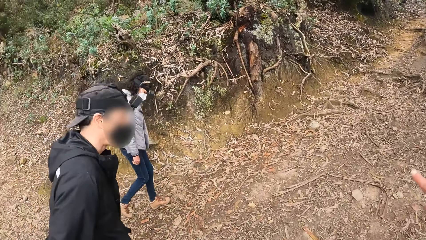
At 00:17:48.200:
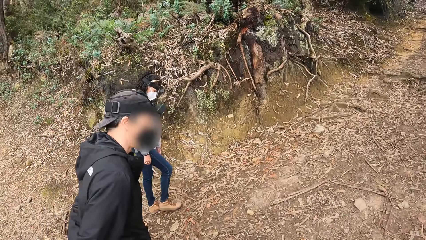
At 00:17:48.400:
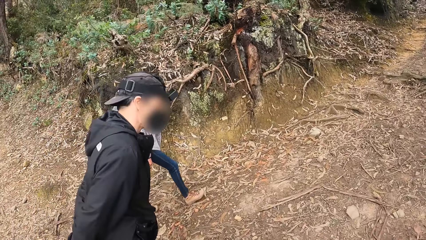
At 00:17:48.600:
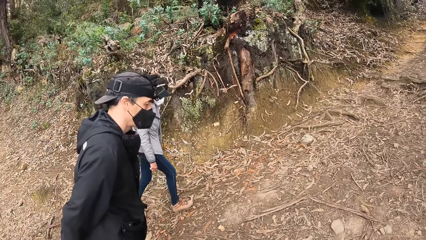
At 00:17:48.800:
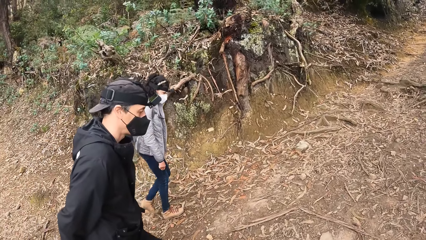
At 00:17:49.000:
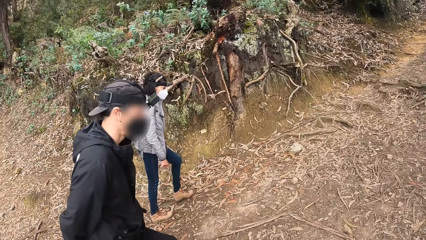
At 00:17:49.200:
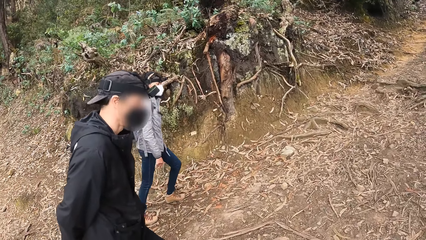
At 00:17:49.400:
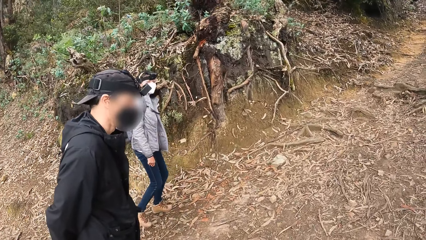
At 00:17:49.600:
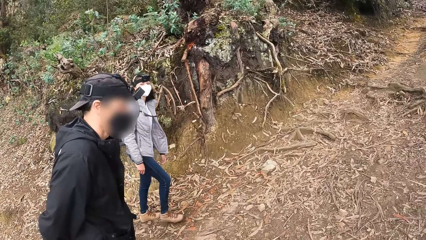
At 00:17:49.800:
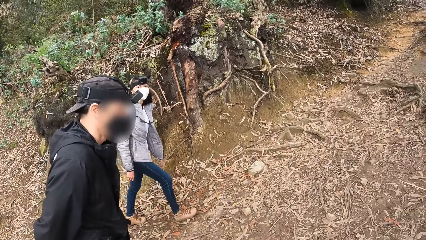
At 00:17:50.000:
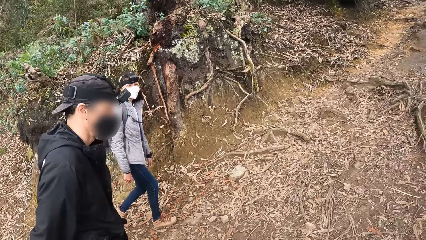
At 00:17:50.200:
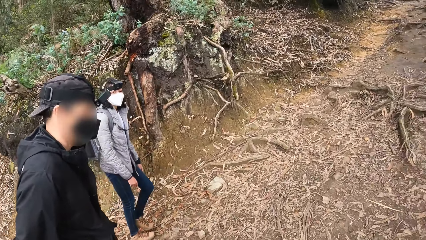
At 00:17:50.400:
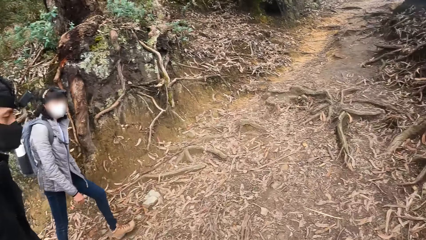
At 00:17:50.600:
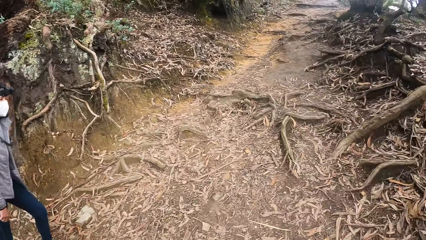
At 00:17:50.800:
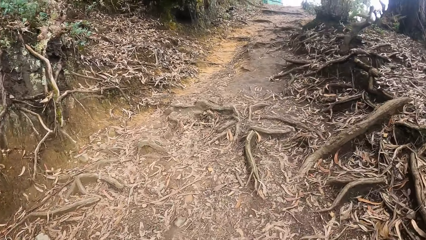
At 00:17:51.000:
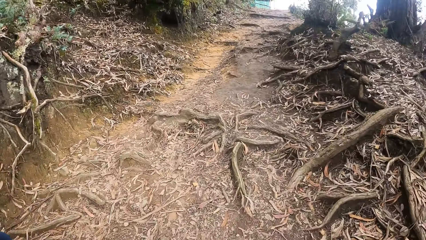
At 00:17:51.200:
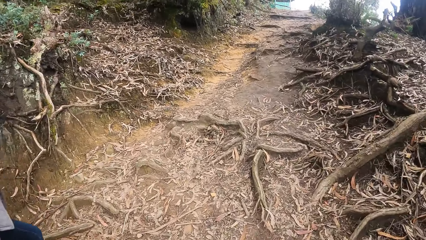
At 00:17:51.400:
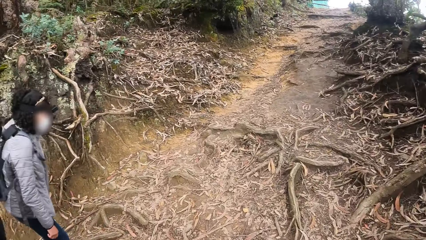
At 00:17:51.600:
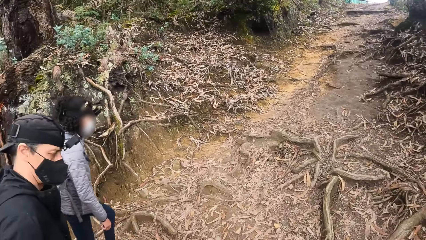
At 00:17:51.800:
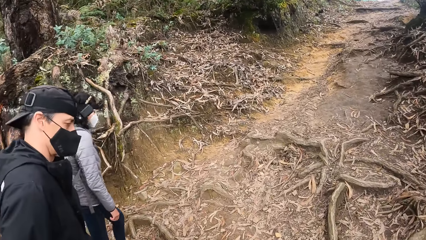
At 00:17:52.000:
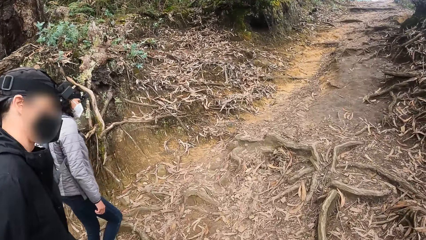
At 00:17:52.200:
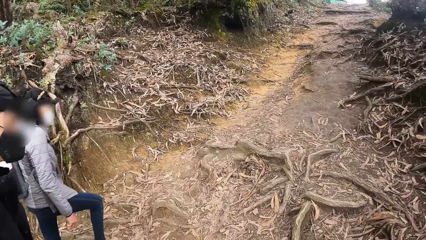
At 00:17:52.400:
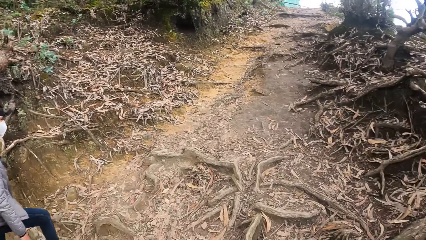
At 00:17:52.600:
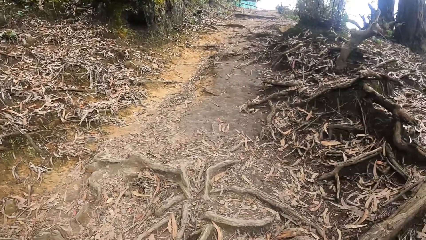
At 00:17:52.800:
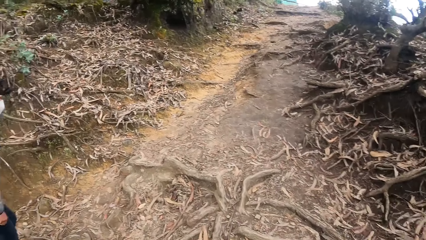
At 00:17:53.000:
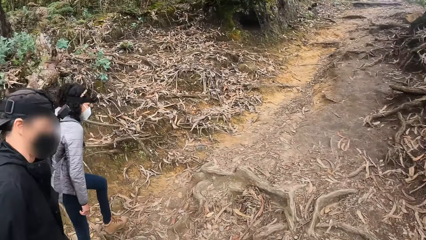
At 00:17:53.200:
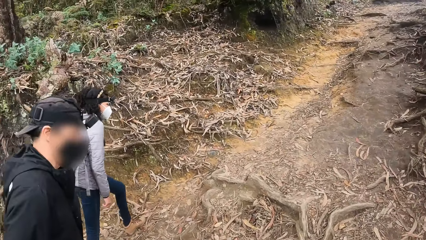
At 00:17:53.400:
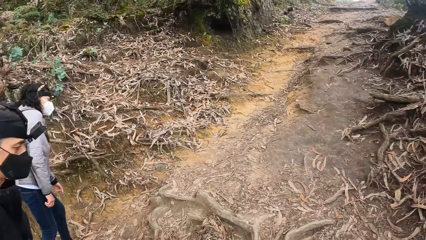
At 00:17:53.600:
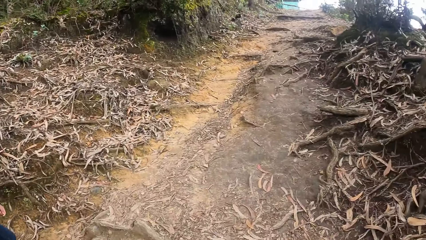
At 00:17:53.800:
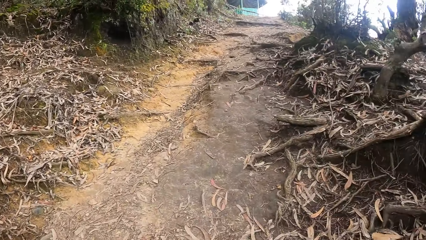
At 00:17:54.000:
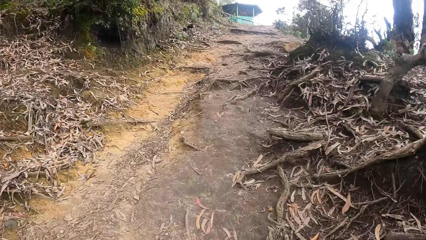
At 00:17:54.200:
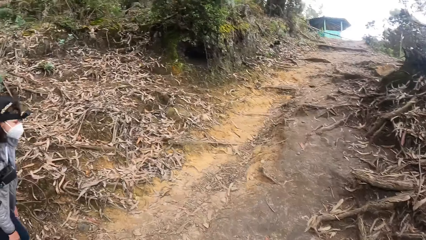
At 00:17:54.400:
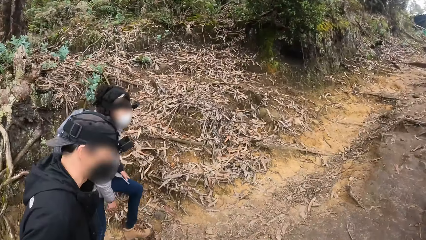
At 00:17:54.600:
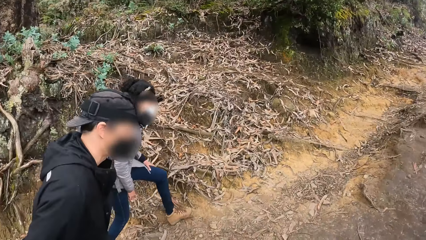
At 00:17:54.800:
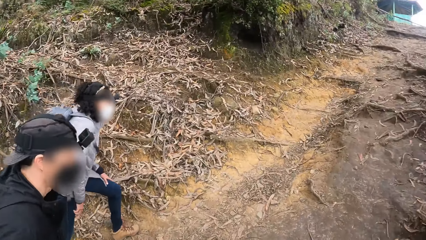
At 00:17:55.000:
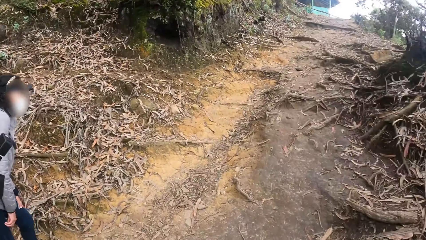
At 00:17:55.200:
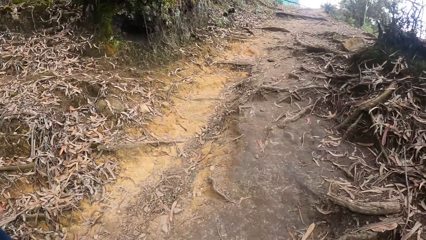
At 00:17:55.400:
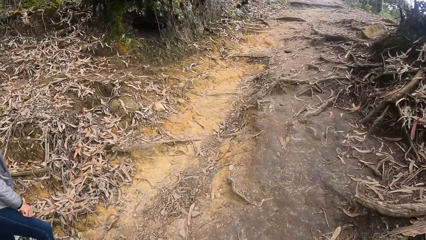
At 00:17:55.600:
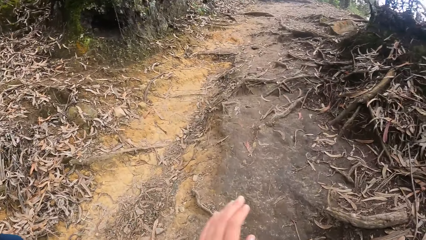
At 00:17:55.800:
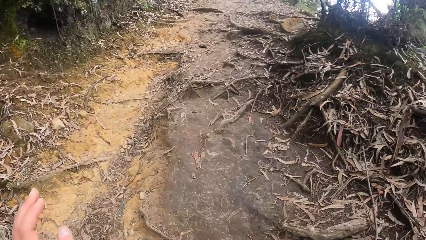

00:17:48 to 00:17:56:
The camera wearer hikes with a woman, another woman and a man.

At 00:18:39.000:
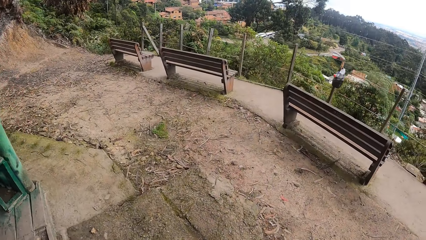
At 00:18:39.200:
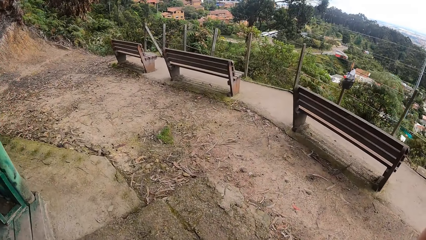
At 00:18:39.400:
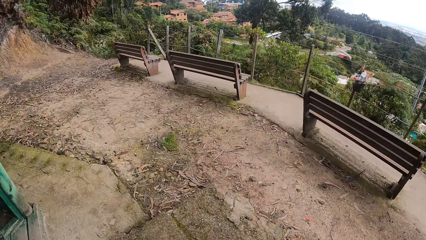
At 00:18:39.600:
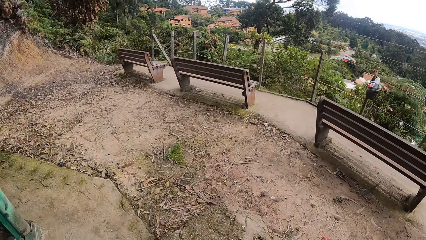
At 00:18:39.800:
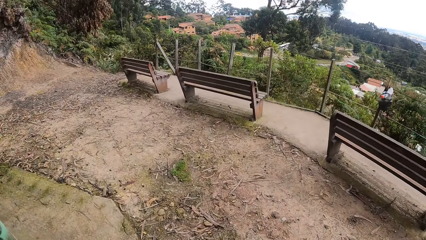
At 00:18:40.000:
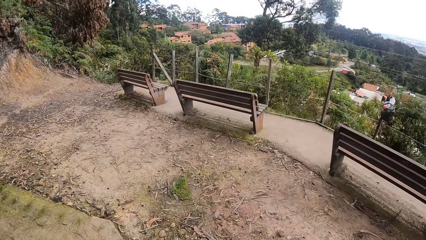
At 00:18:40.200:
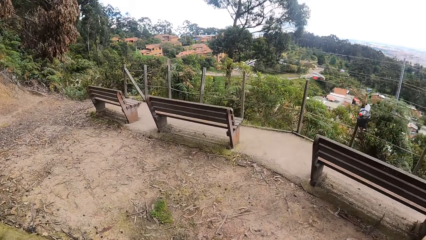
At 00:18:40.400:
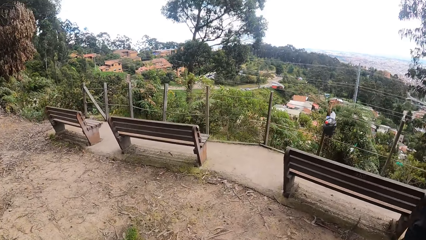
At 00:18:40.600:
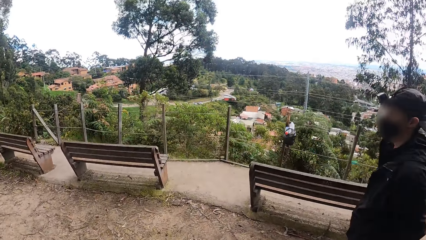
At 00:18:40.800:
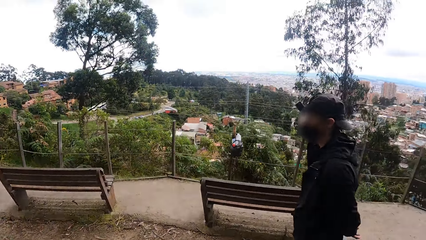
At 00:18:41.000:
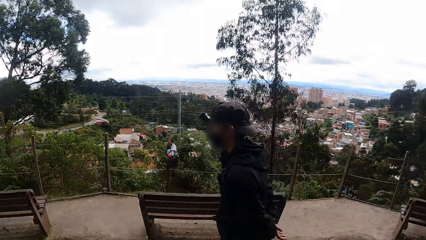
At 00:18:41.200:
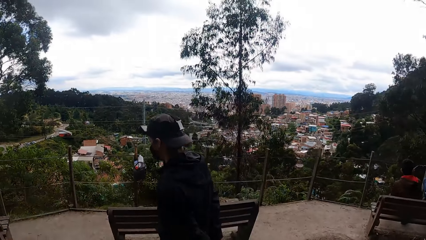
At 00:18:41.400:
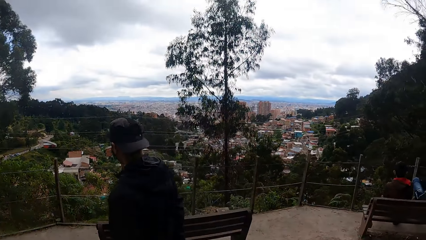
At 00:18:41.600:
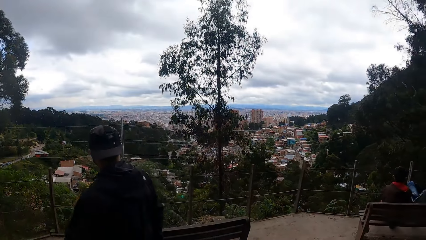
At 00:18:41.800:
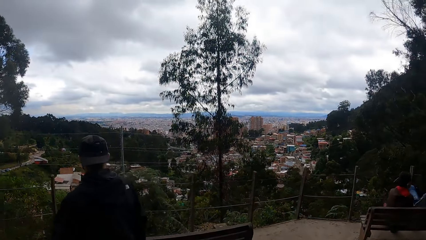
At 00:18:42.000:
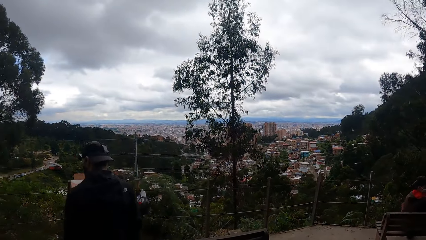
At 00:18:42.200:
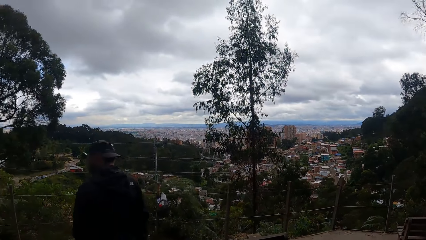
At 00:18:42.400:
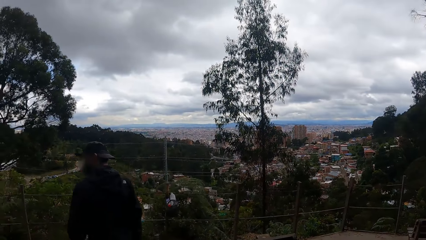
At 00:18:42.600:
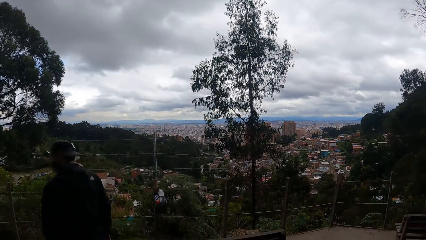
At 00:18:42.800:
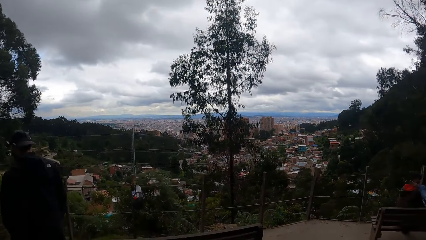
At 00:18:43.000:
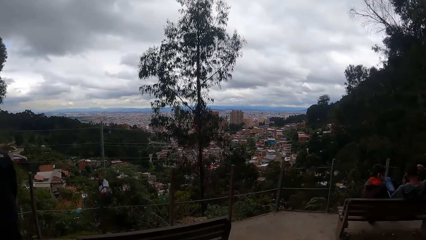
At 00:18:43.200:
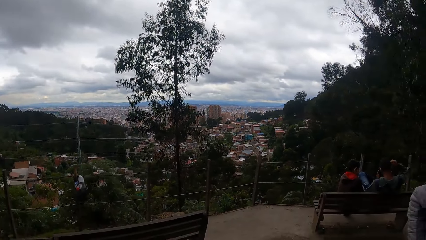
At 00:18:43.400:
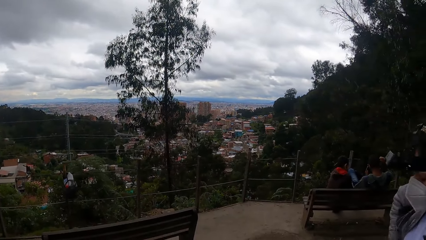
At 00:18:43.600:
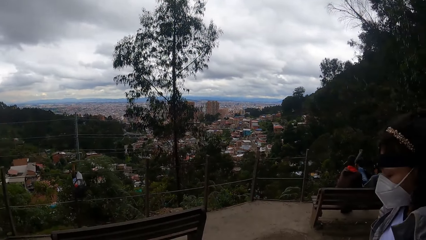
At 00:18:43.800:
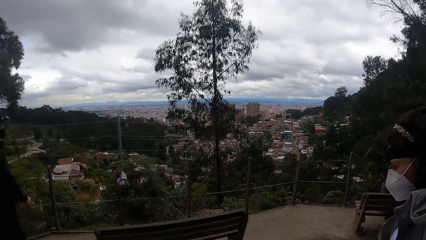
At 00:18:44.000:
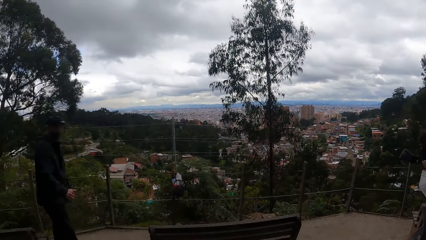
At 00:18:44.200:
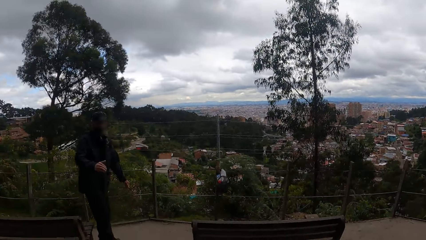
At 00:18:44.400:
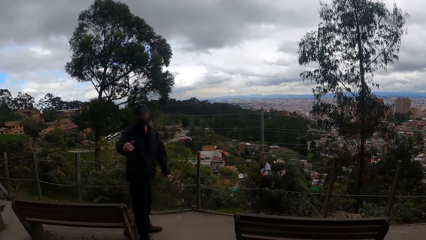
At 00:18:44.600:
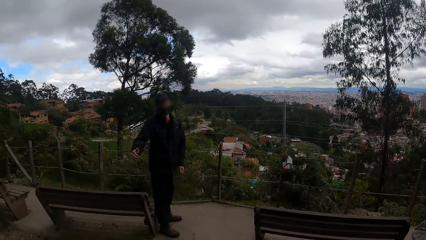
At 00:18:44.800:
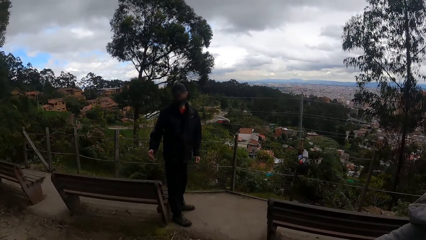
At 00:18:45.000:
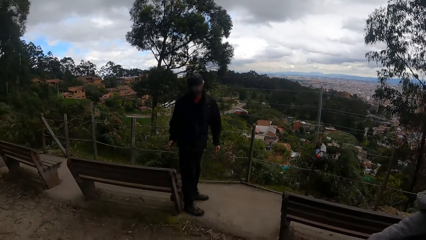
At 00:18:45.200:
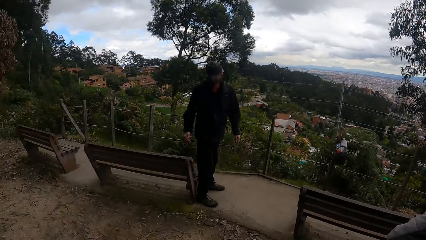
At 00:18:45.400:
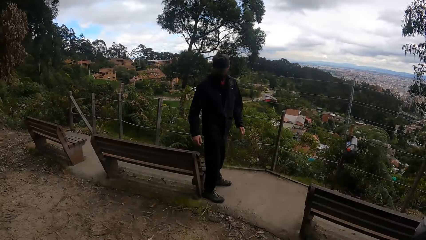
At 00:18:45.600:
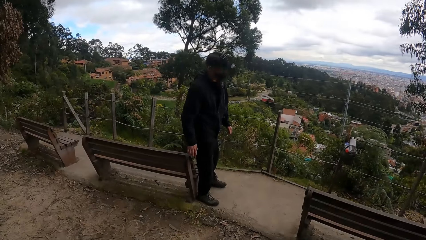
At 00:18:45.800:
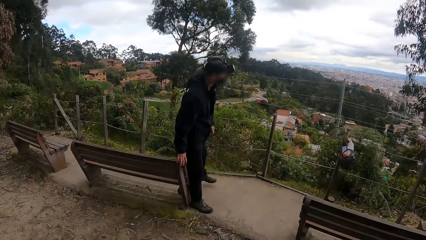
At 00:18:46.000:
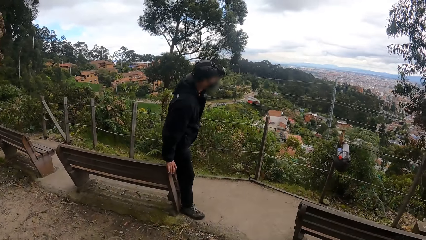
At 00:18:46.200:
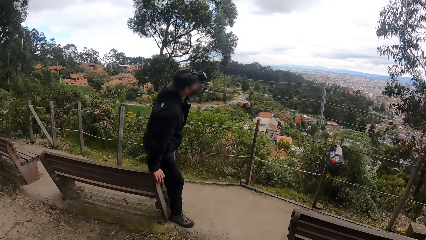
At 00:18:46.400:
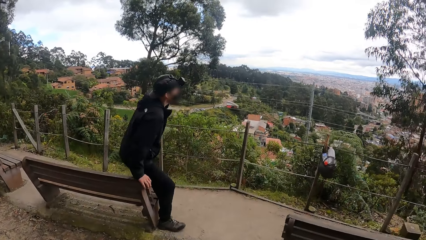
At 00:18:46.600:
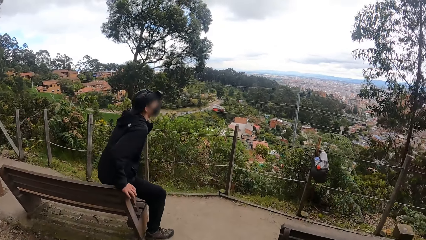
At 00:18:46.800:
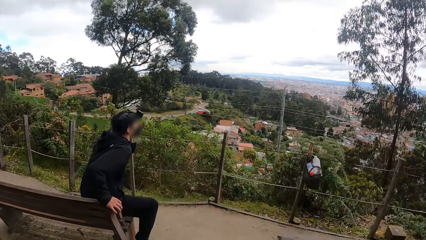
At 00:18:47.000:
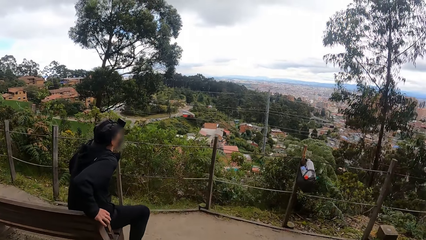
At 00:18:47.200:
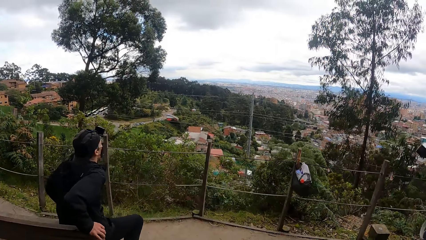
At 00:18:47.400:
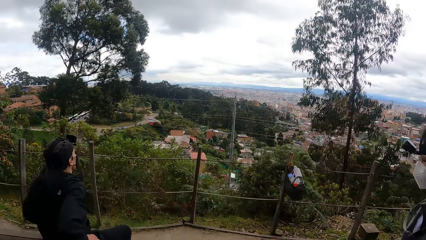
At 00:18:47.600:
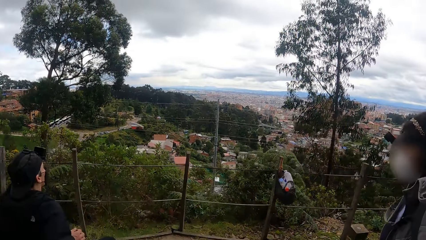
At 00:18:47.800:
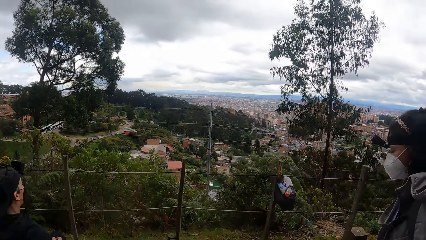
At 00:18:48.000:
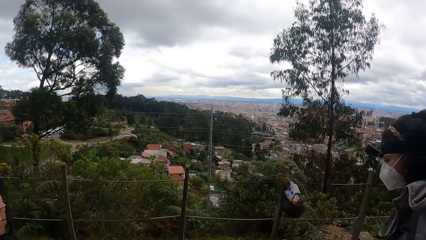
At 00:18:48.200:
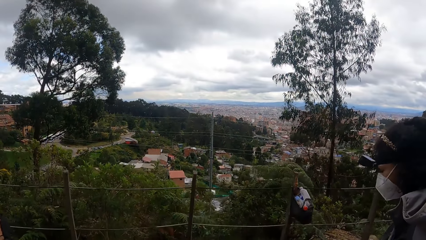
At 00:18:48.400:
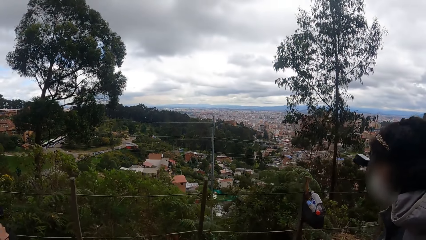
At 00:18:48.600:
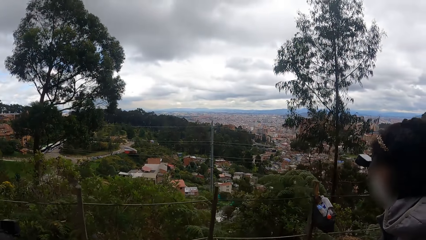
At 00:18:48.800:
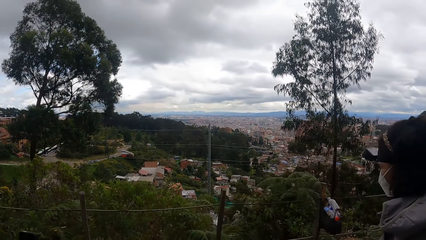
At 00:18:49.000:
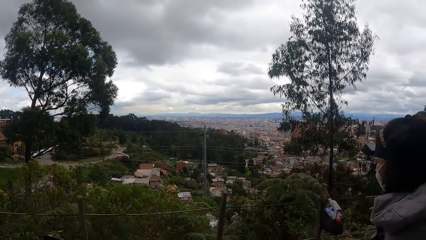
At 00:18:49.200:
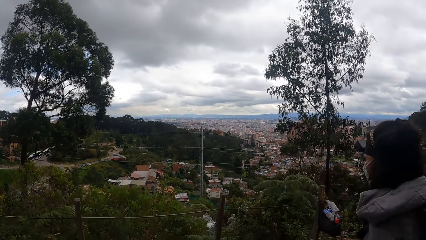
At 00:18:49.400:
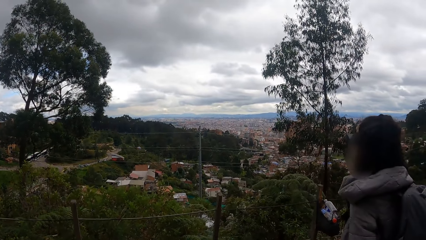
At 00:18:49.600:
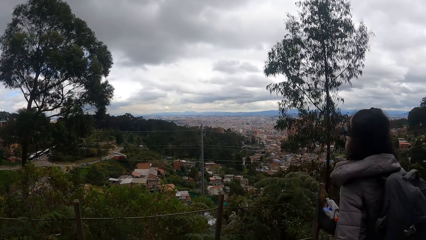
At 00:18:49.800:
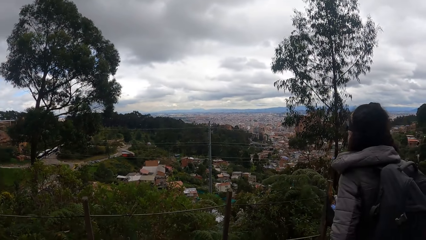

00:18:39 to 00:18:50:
The camera wearer stands for a while. They look at the city. A man sits on a chair at the shed.
